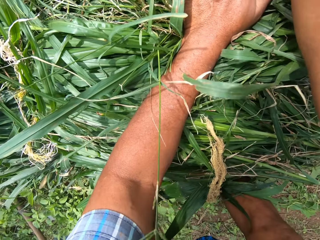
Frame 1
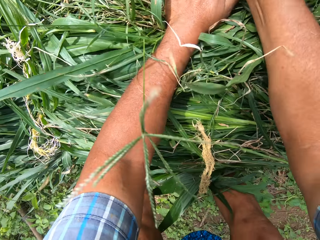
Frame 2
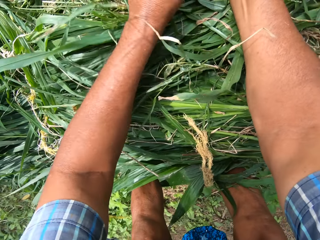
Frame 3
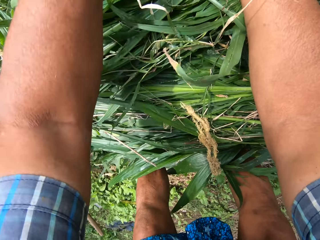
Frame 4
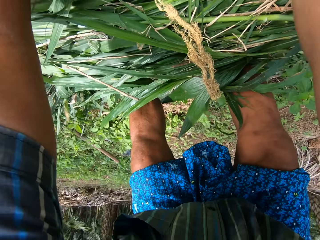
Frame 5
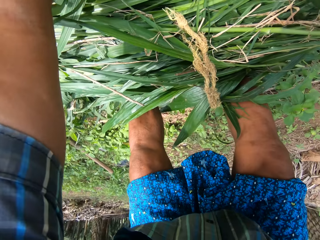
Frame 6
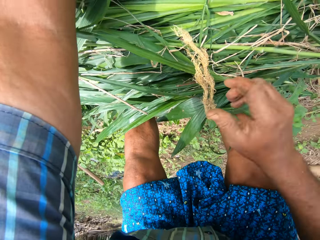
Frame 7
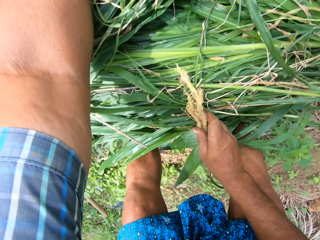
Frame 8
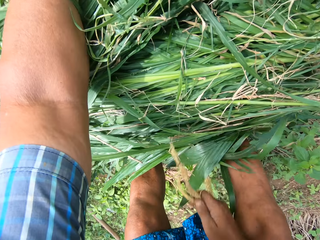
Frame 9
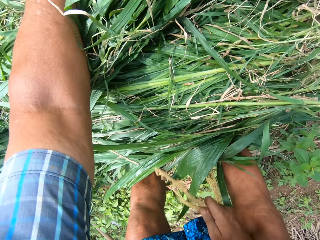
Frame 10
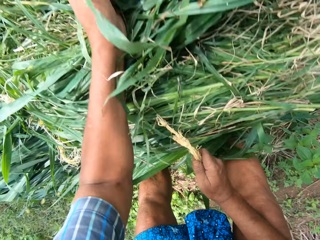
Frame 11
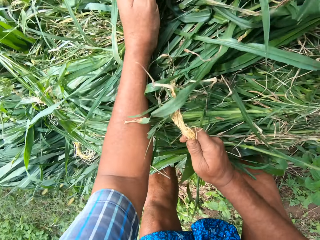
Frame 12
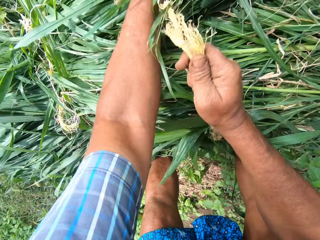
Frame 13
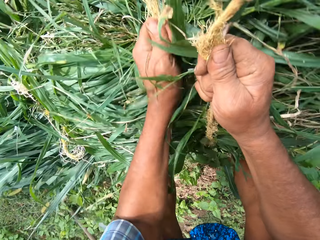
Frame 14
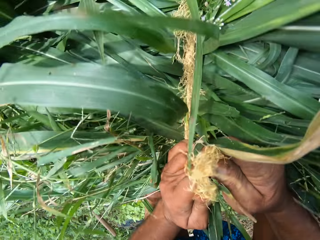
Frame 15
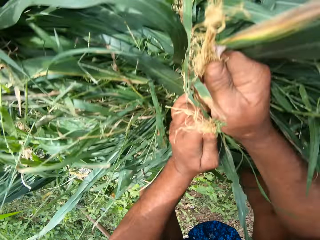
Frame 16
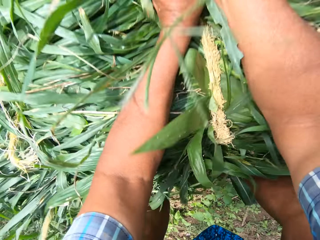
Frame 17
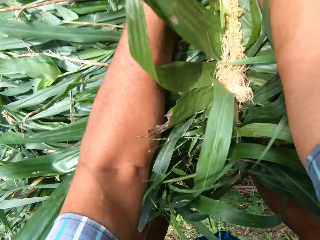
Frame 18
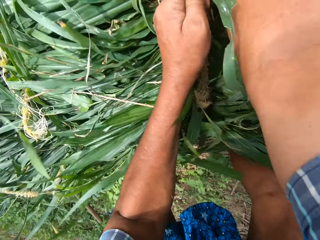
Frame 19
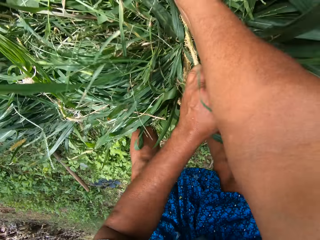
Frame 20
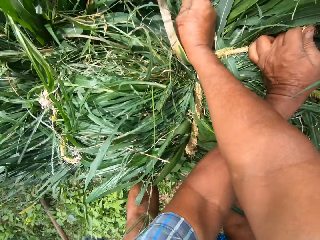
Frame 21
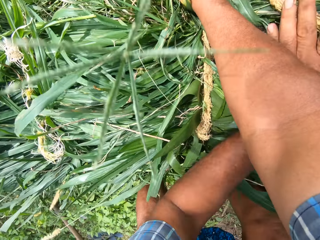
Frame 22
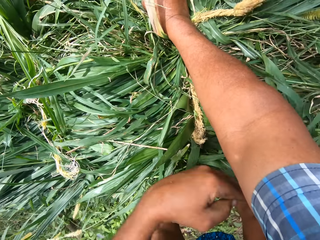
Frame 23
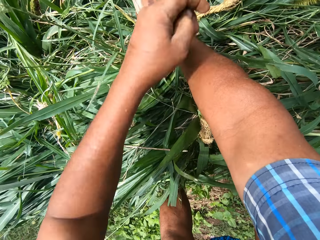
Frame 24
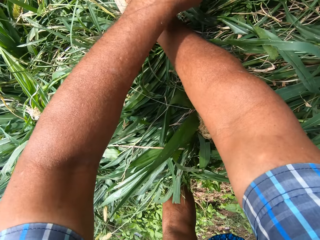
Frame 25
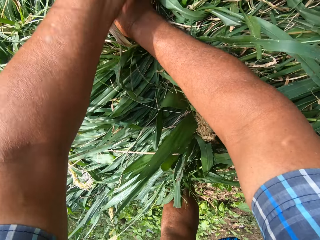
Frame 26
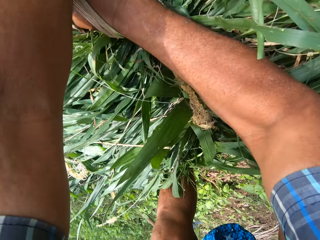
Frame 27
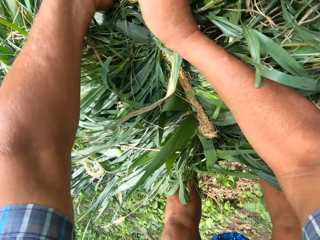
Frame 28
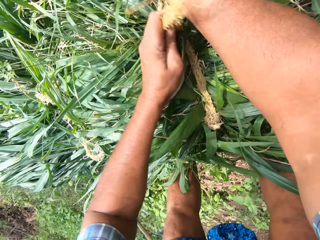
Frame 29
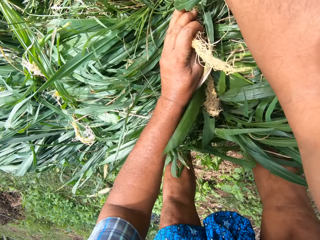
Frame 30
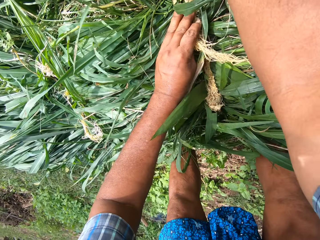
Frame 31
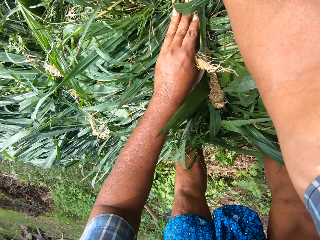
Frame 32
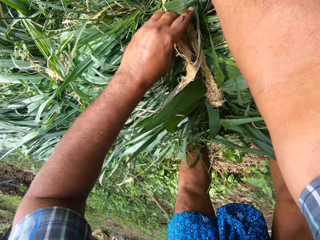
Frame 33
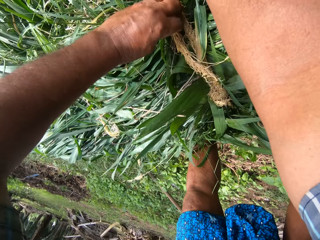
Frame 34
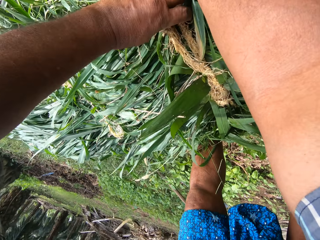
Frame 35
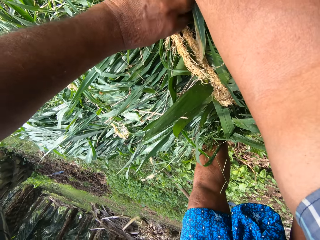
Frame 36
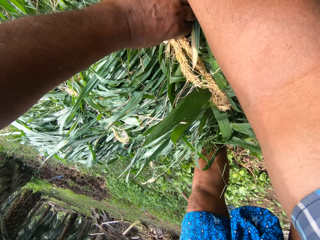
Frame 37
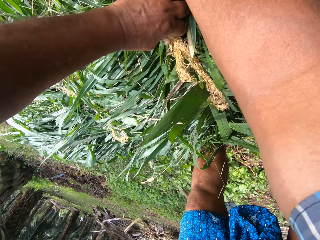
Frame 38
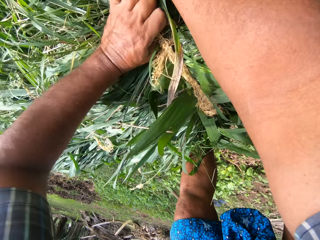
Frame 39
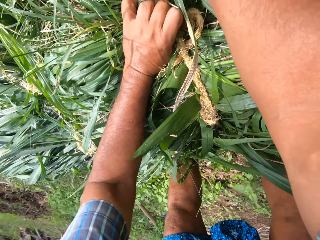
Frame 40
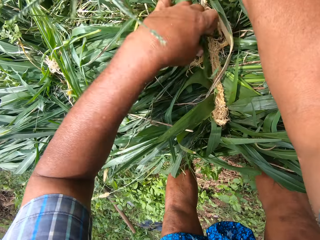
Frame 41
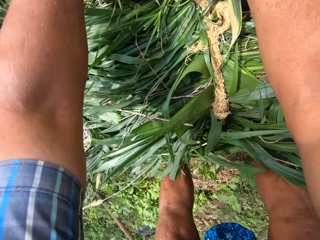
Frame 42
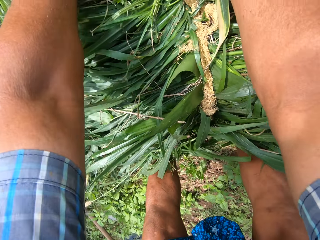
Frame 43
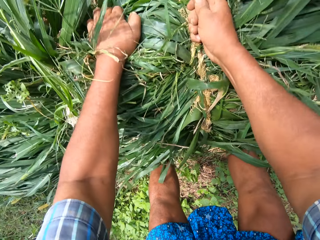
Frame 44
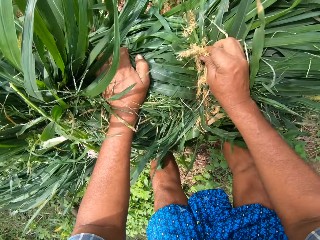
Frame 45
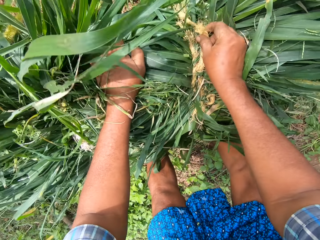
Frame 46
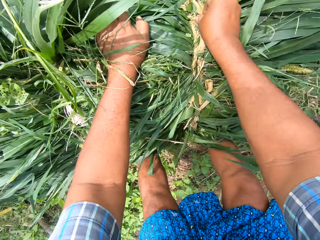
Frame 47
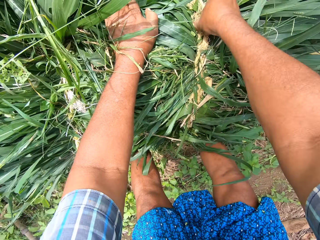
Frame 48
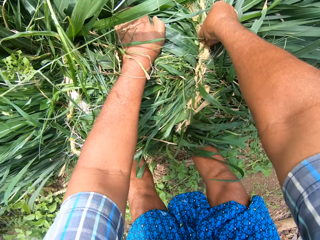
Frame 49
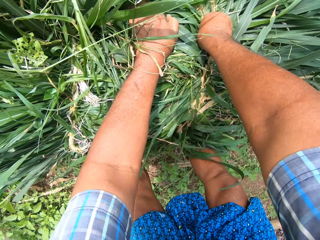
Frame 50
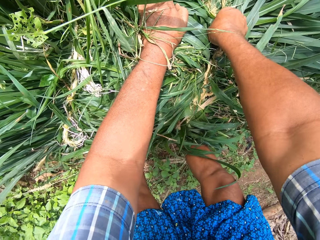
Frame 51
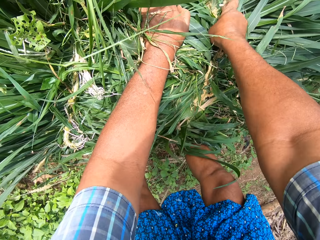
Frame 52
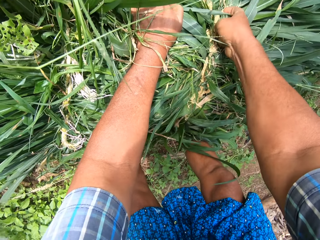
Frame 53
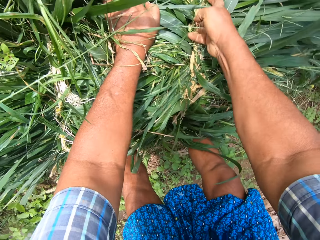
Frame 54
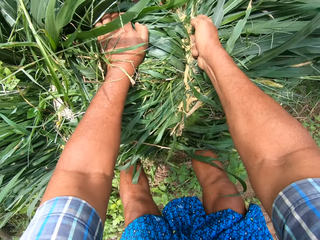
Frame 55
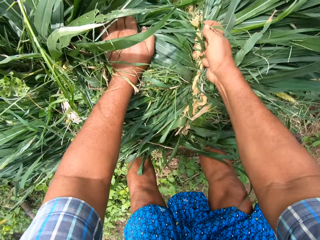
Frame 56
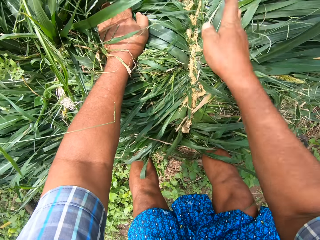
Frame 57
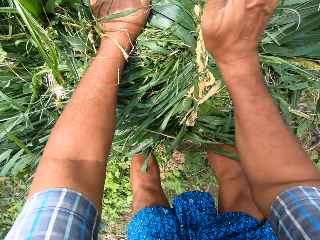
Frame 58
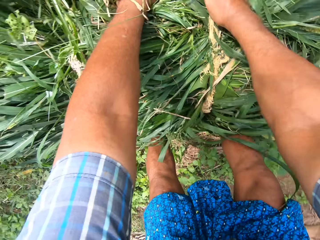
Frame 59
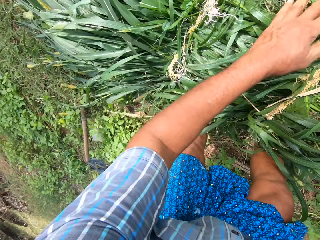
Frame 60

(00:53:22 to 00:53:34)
The camera wearer takes the rope. They tie the napier grass. They tie the ropes.

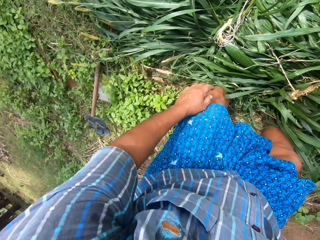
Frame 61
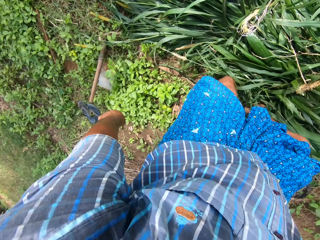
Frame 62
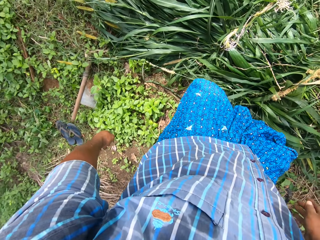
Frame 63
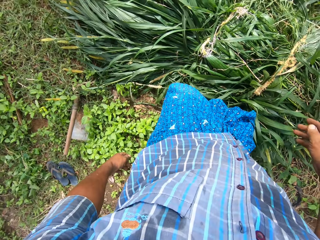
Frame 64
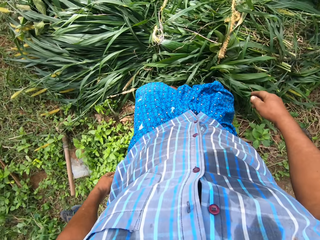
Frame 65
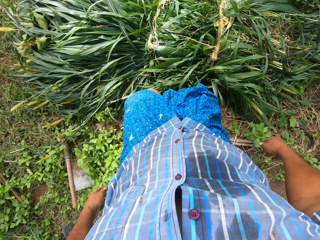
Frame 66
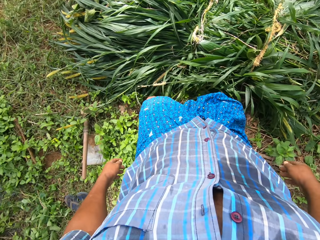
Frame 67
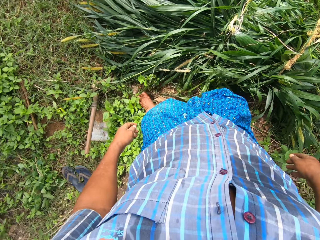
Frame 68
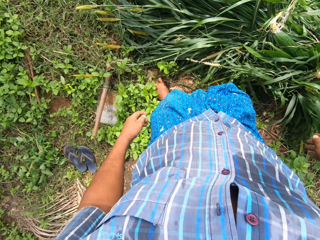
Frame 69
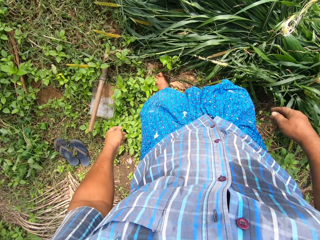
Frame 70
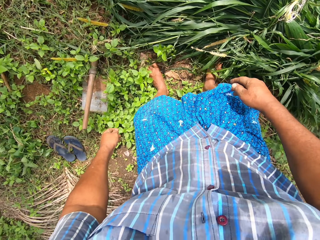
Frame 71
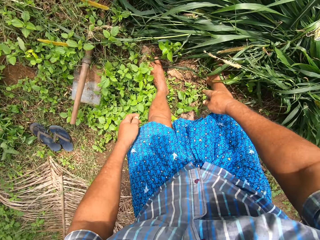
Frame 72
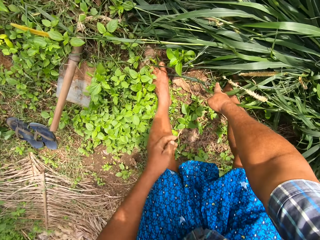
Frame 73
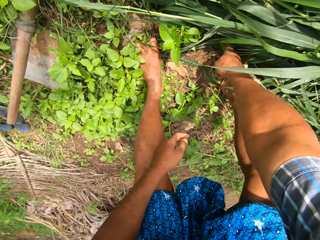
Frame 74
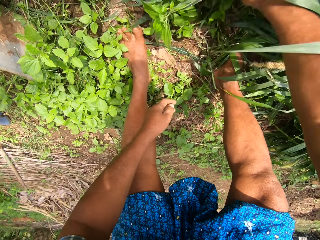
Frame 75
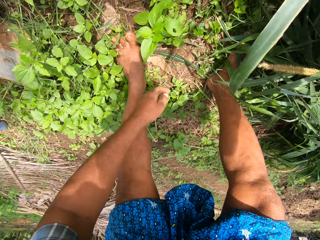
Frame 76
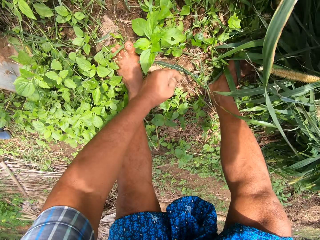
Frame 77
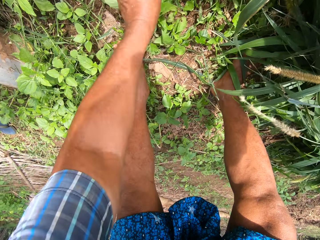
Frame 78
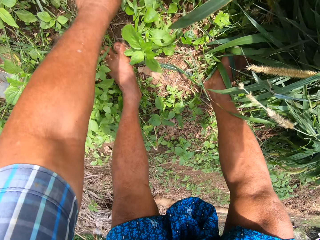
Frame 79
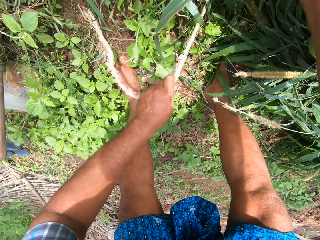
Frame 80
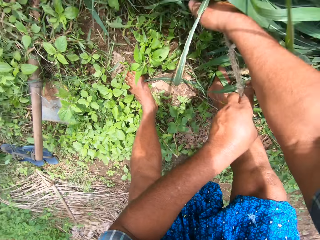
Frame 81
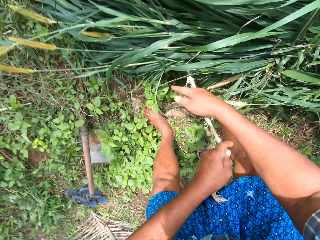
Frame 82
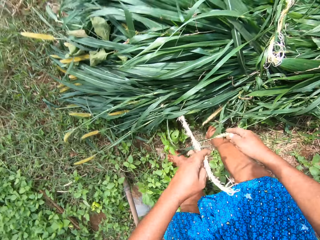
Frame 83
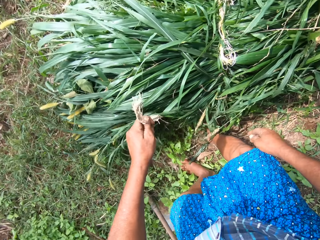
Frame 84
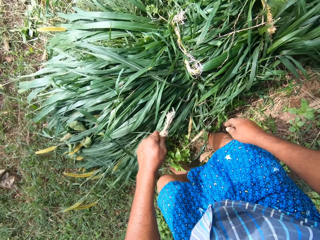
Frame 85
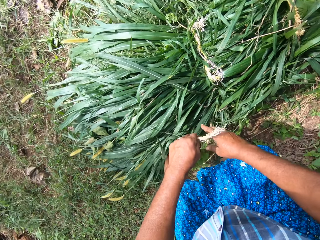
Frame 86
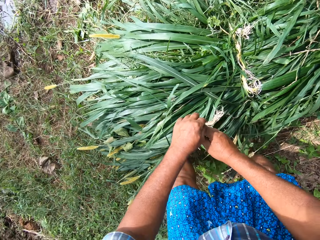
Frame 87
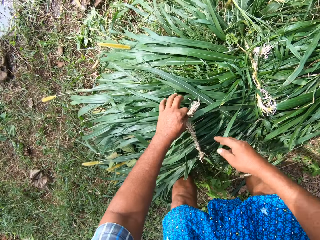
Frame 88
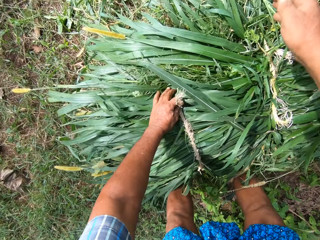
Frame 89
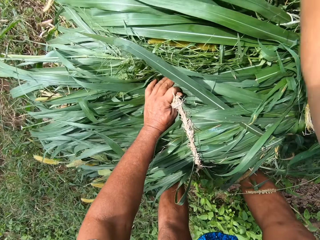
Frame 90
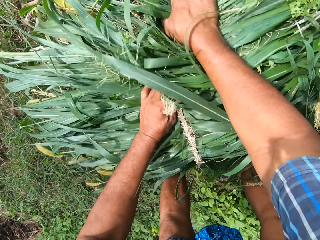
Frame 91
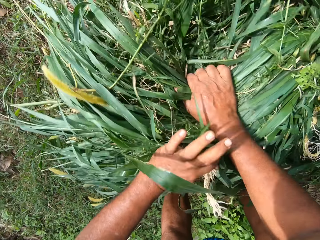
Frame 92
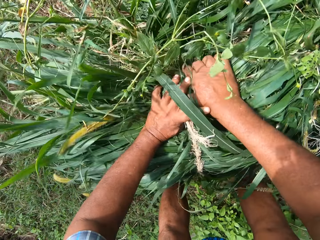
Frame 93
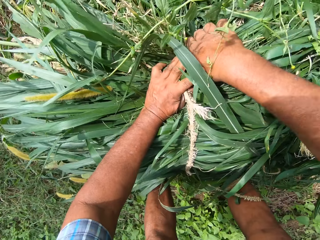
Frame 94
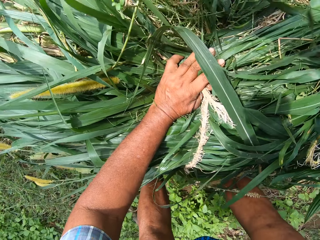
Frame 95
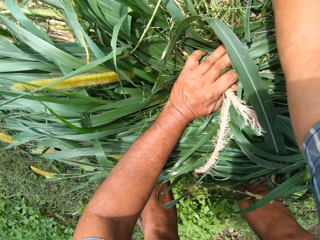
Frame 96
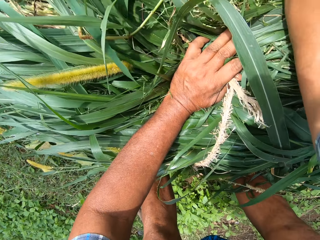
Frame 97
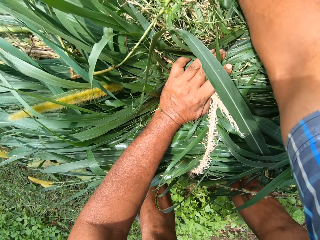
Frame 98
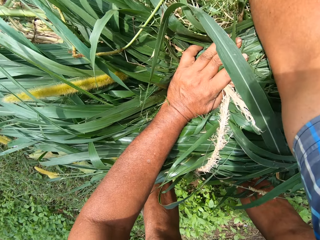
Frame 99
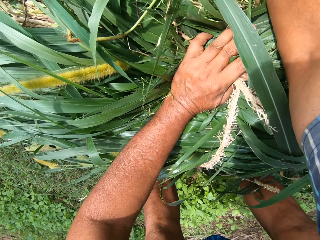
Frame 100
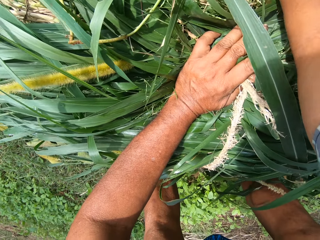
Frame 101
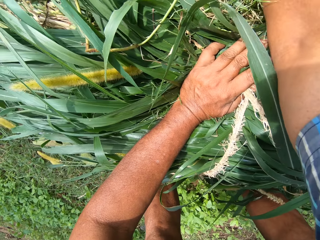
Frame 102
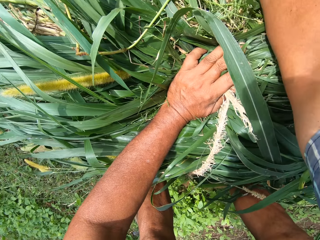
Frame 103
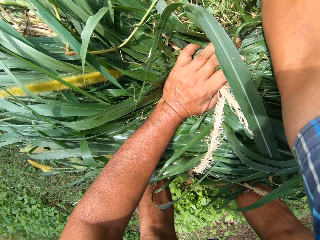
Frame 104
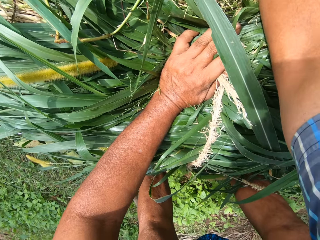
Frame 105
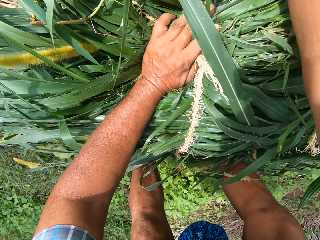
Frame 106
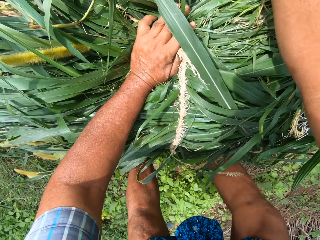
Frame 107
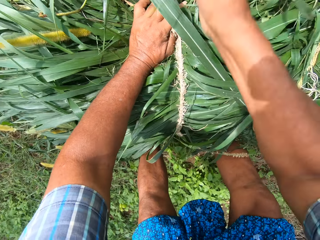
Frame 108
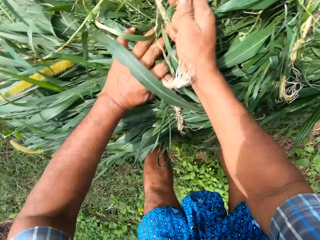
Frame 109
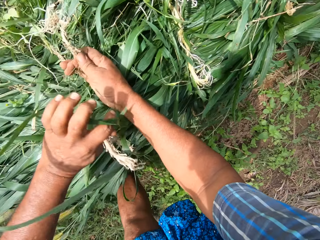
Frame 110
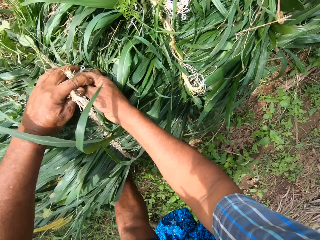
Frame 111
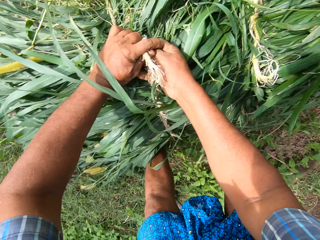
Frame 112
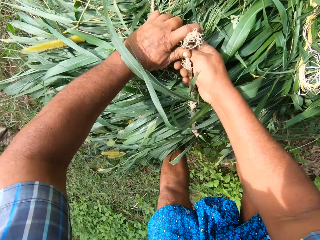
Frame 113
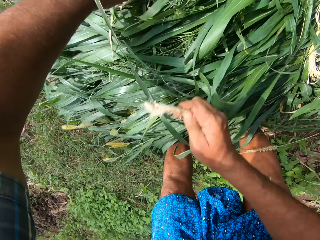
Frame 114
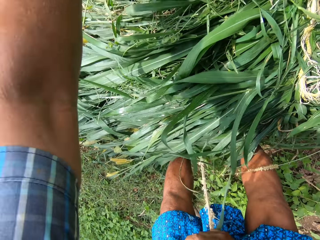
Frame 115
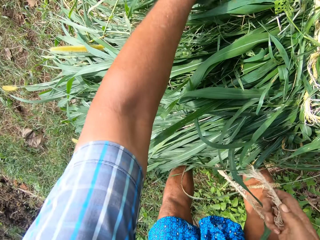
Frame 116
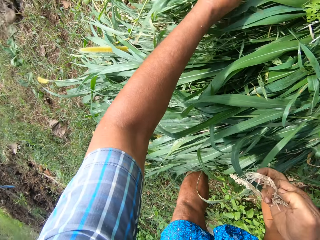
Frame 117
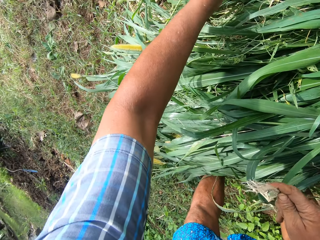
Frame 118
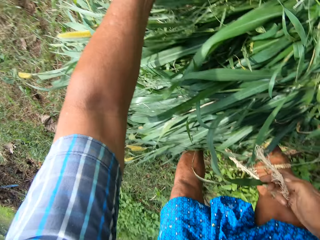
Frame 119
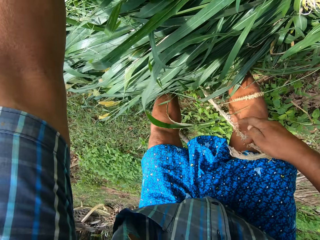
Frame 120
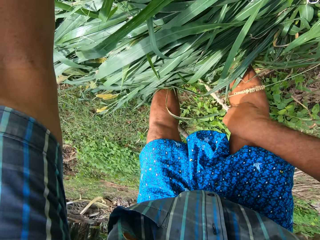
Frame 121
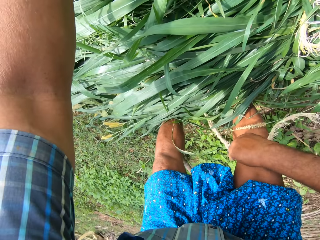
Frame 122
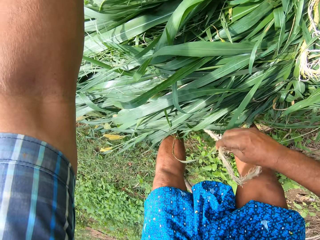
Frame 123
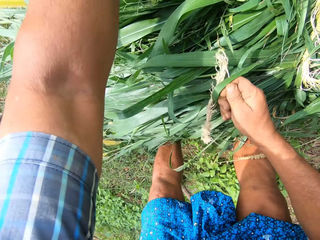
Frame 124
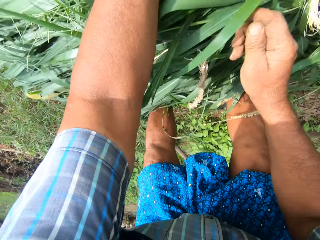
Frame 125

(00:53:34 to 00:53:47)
The camera wearer takes a rope from the floor. They tie the napier grass.
